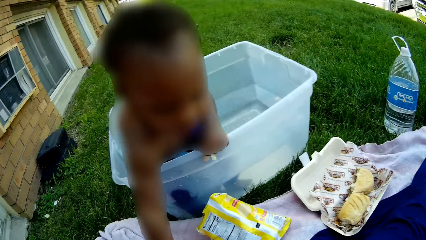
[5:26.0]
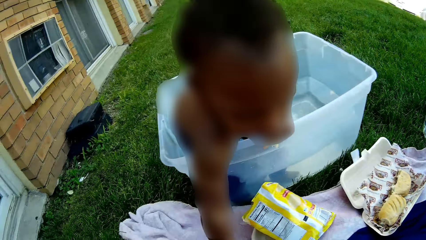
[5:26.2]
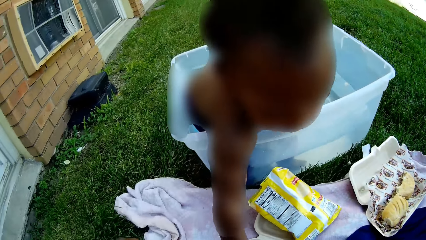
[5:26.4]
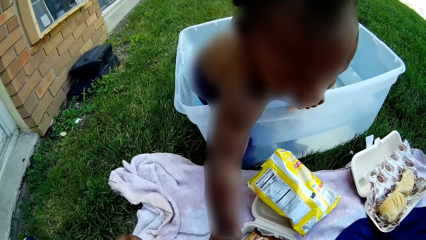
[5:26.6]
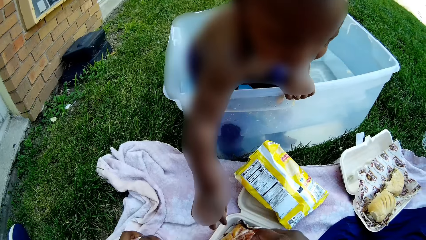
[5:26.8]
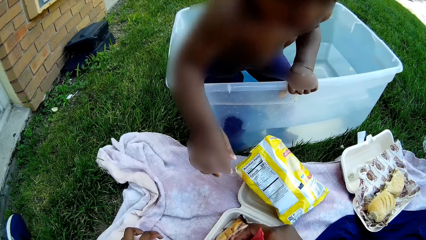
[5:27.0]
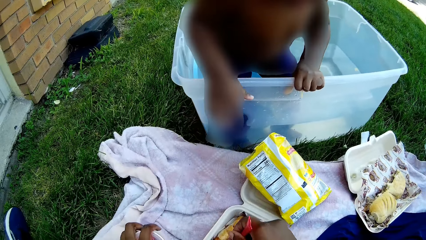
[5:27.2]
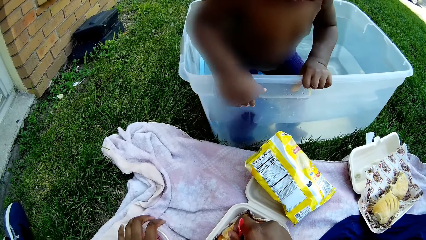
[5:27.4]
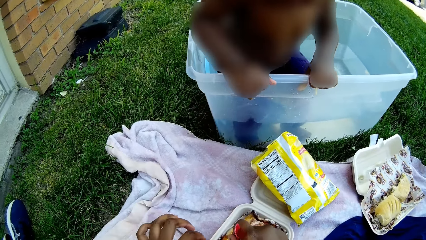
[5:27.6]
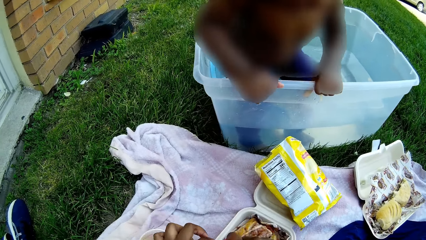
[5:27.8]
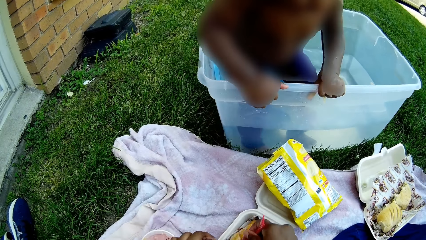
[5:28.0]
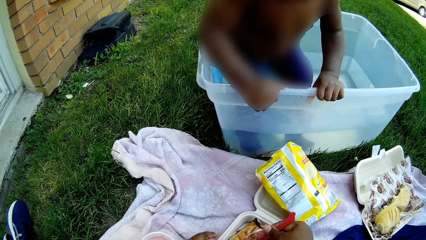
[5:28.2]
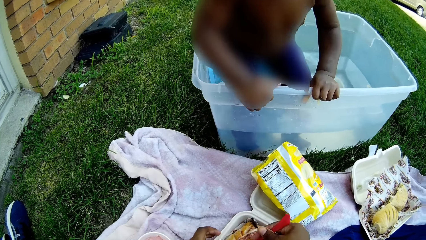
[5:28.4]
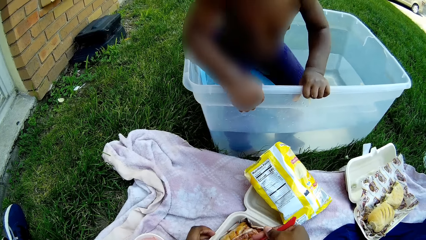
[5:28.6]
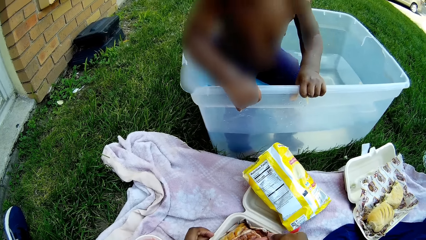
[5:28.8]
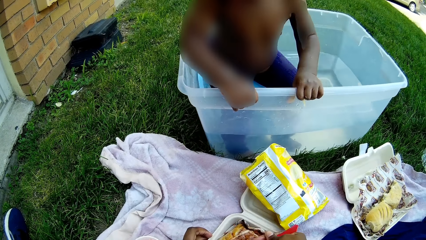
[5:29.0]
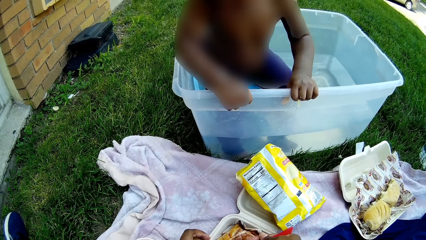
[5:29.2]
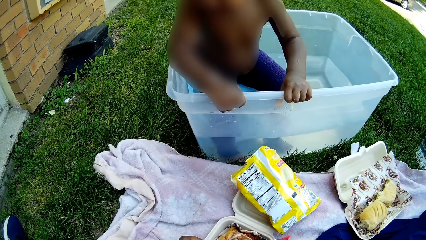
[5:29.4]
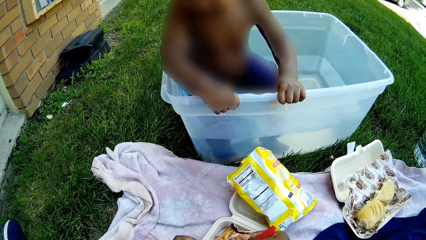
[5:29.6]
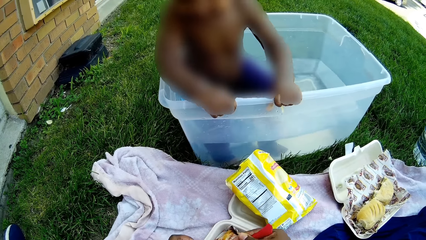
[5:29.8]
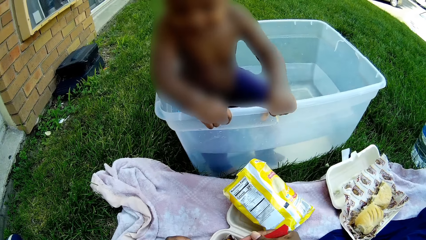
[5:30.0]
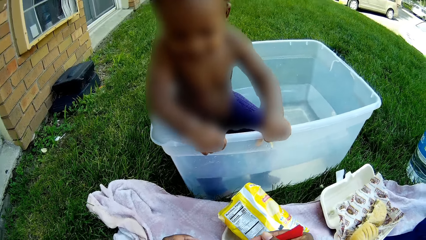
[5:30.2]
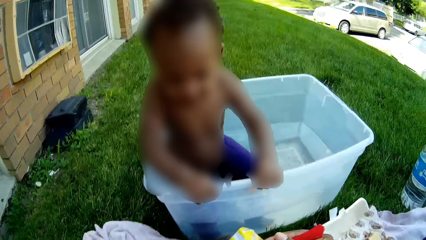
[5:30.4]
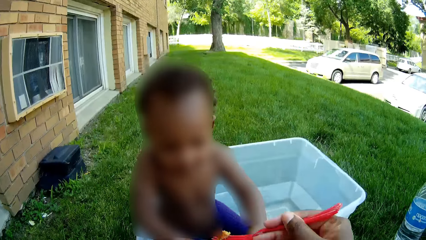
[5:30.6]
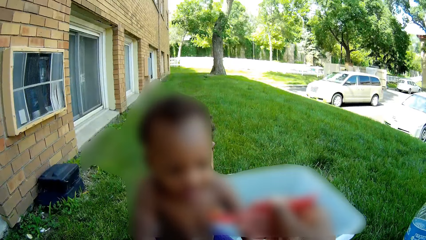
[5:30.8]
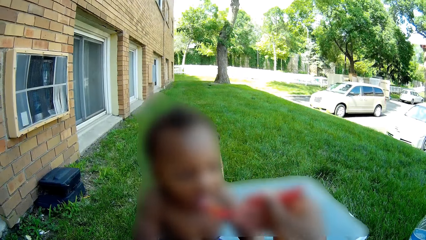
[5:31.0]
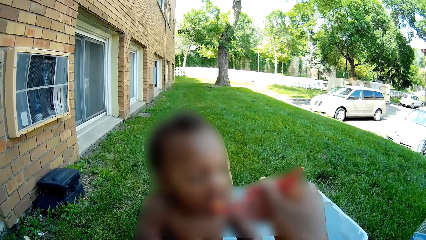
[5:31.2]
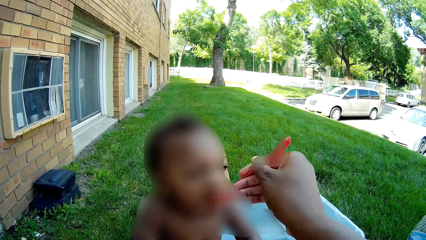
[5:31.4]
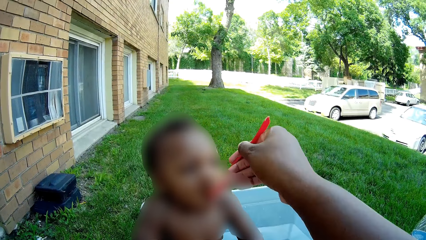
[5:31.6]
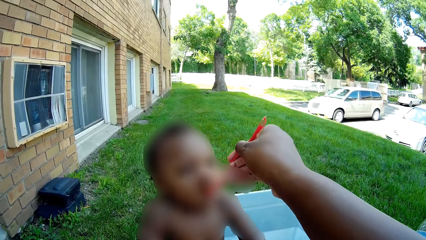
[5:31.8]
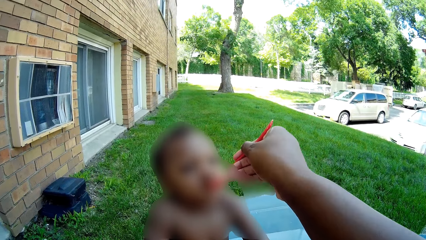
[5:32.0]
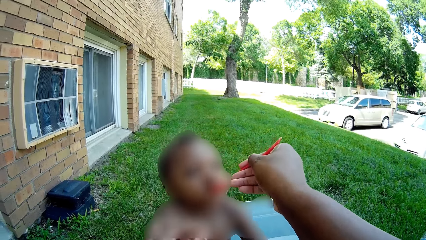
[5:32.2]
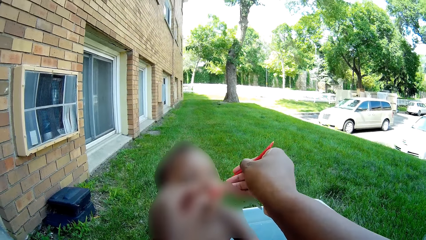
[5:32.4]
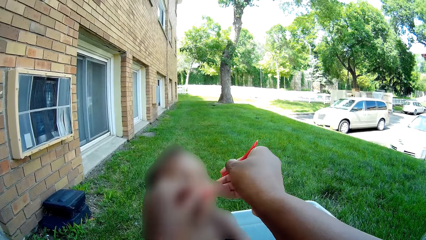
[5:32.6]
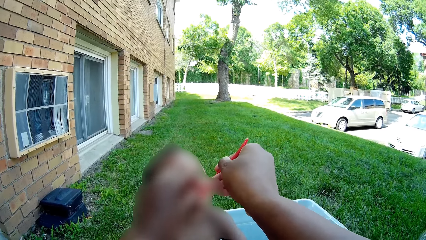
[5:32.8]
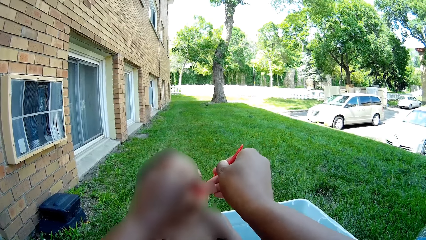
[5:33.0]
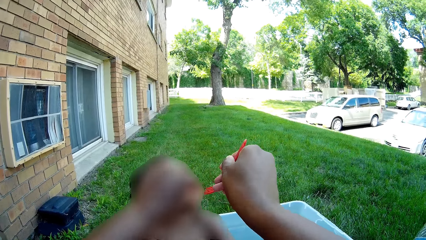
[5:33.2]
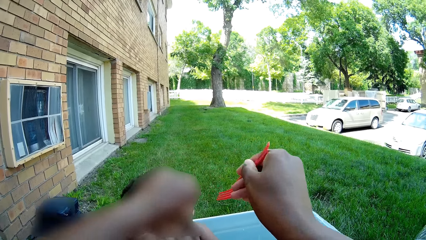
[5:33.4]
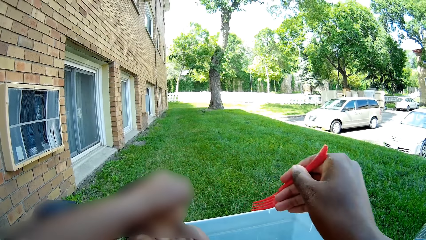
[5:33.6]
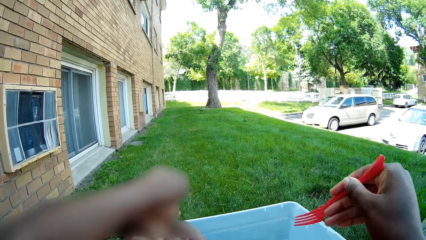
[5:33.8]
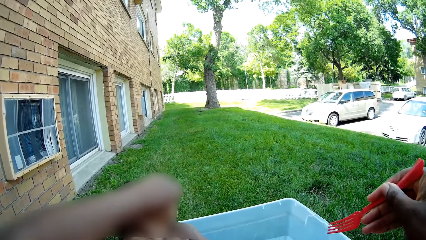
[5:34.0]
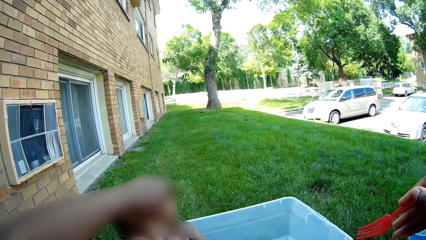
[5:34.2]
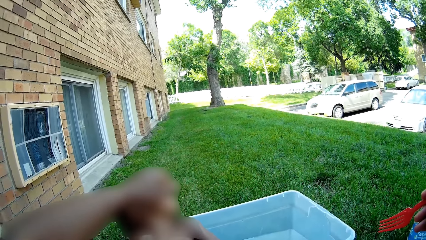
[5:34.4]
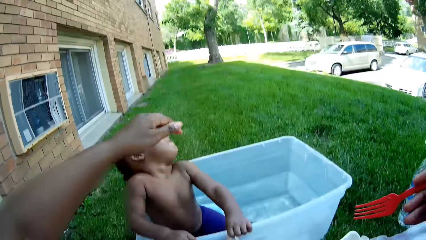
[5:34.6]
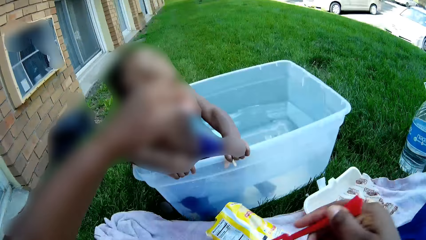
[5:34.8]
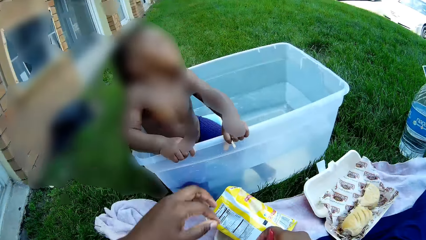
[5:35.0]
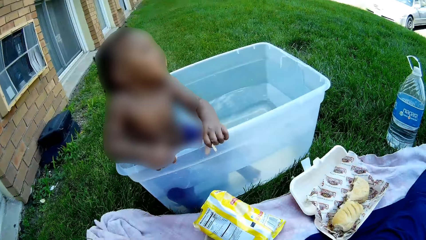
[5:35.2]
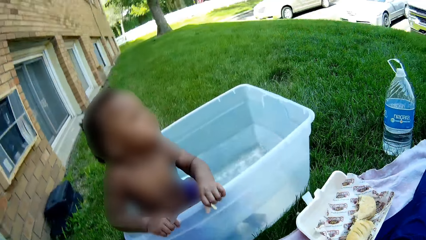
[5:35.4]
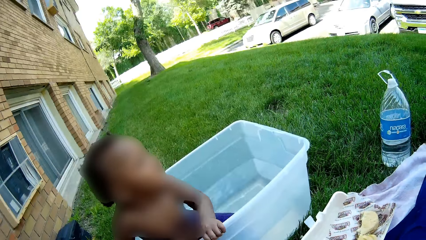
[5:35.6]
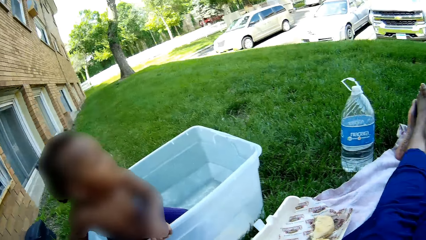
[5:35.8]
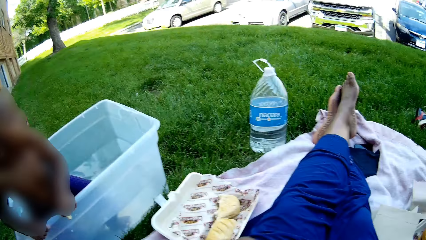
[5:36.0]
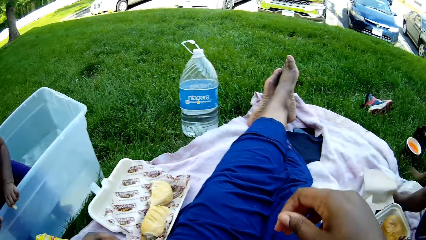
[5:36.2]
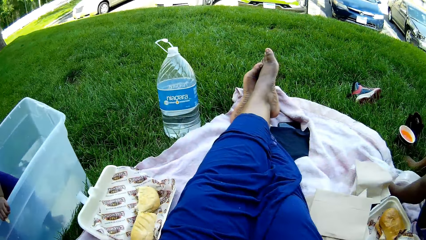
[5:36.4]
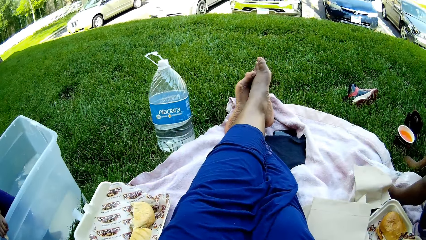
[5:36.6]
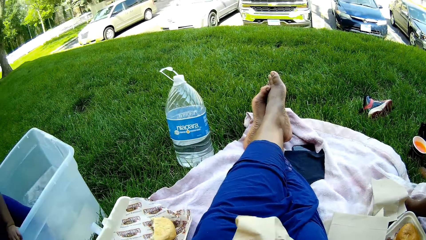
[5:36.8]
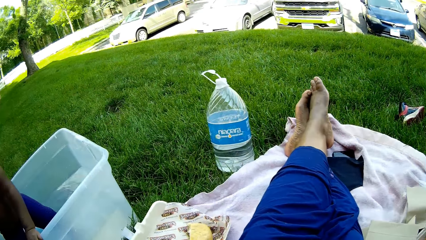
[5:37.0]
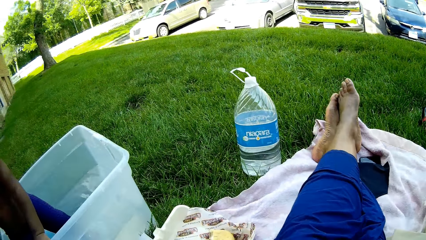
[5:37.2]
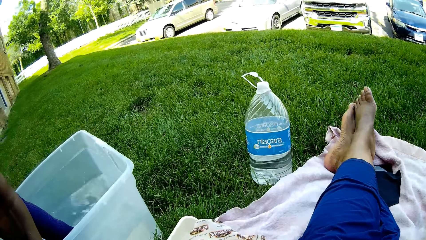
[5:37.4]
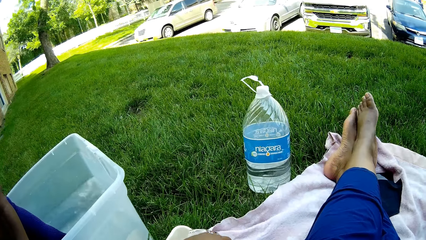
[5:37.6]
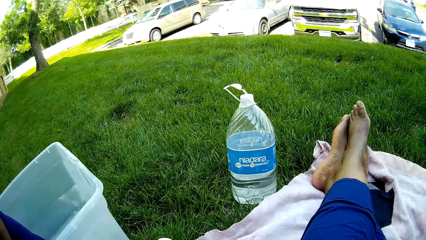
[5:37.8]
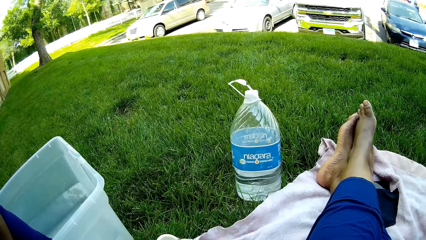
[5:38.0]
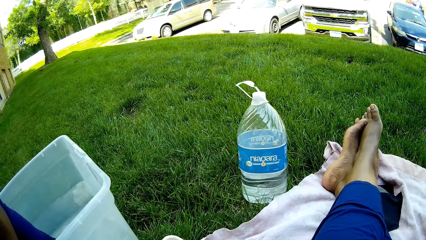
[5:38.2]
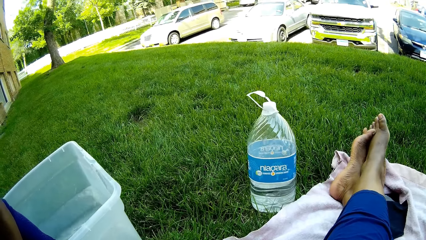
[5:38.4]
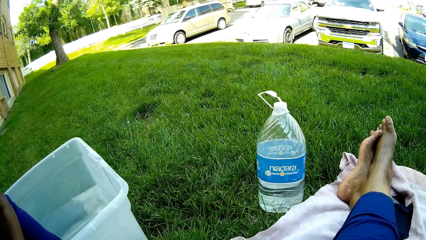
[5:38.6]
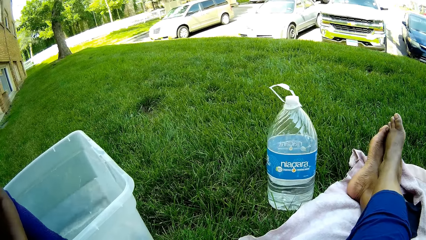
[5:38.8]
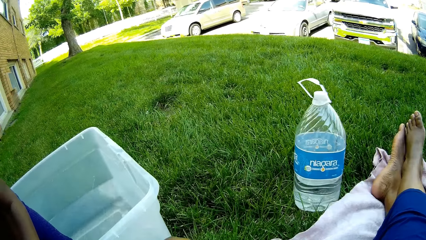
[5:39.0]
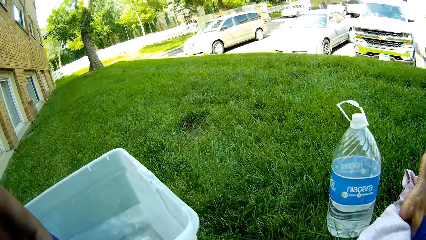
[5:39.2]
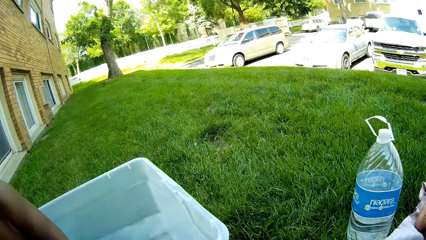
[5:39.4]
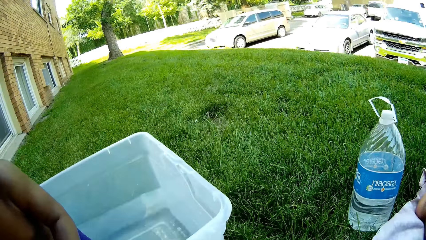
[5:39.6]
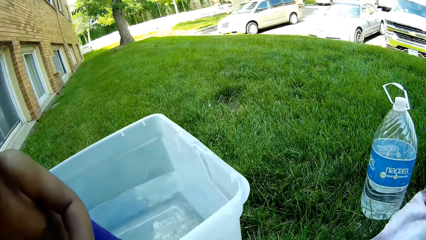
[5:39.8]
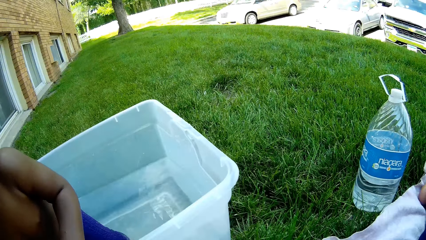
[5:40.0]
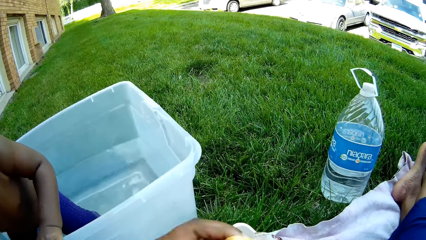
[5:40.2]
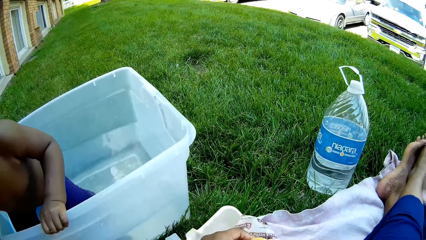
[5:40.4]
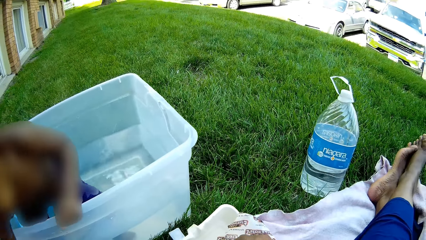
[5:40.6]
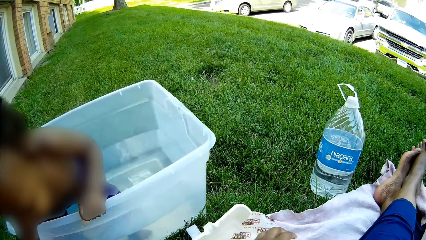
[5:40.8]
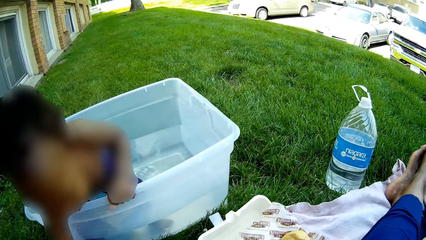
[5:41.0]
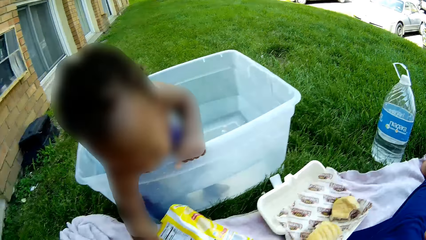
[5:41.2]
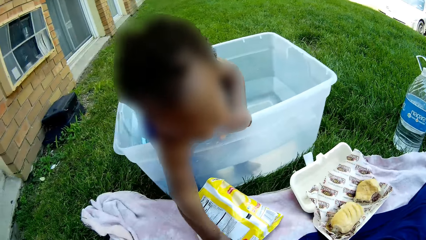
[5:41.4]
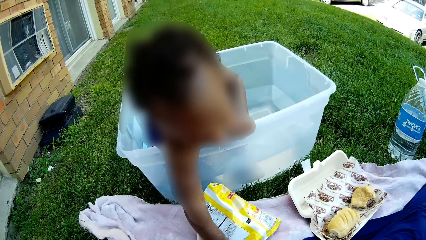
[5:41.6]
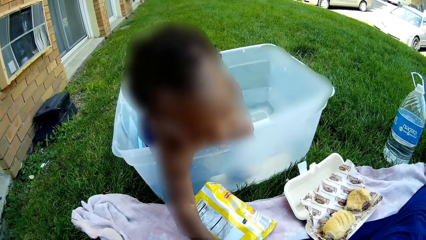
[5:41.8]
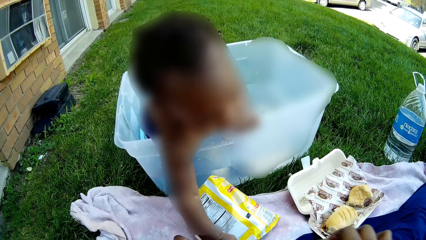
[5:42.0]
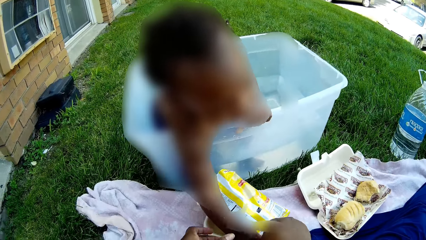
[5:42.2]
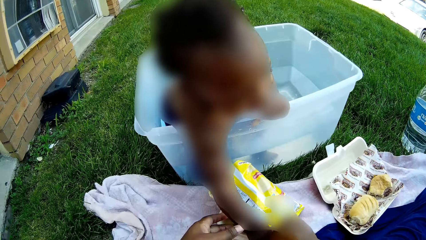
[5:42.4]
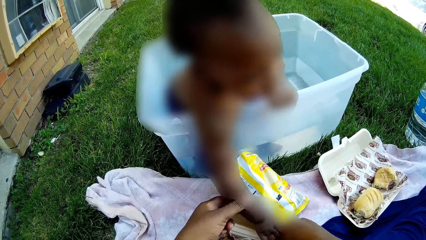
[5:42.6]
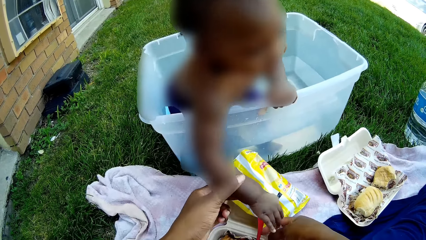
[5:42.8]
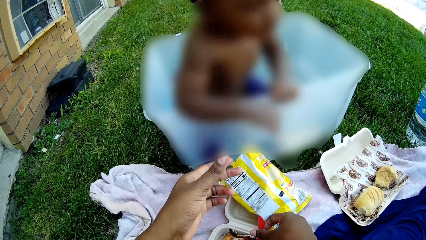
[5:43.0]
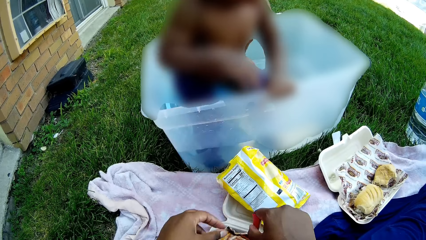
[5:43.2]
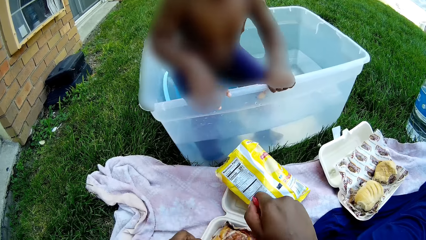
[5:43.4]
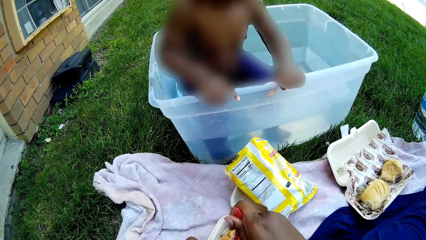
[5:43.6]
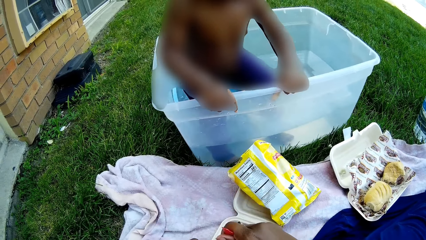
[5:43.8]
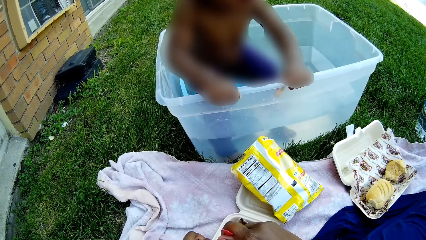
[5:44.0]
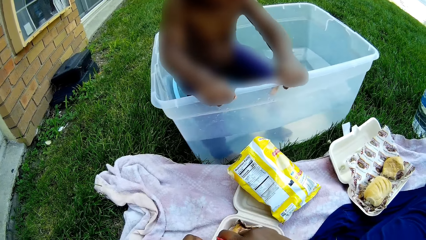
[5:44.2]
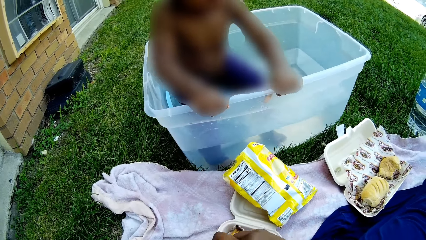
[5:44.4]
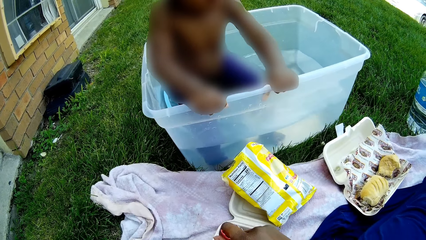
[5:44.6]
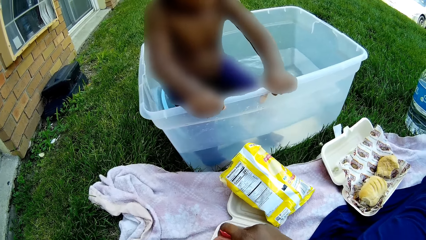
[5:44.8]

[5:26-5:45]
The boy stretches his right hand to the food on the mat. The camera wearer takes food from a polystyrene meal box on the mat with the fork in her right hand. She feeds the boy with the food from the fork in her right hand. She pushes the food into the boy's mouth with her left hand. She puts the fork in her right hand in the polystyrene meal box on the mat. She lowers her left hand on the mat. She picks up a napkin on the mat with her right hand. She cleans her hands with the napkin. The boy plays with the fork in the food on the mat with his right hand. The camera wearer holds the right hand of the boy with her left hand. She collects the fork from the boy with her right hand. The boy plays in the baby bath. The camera wearer takes food from the polystyrene meal box on the mat with the fork in her right hand.
